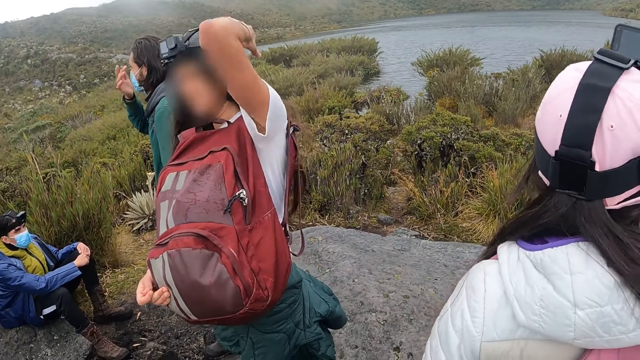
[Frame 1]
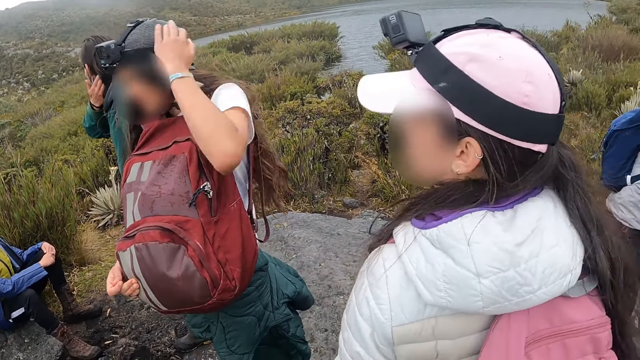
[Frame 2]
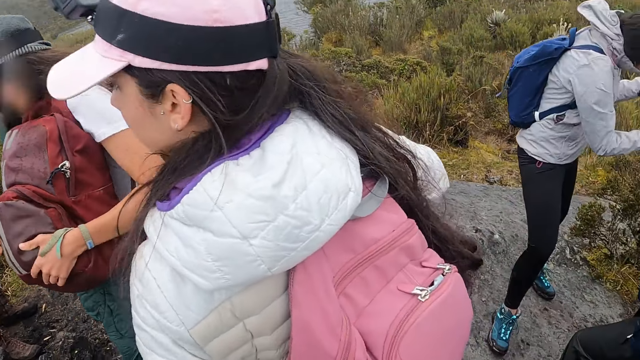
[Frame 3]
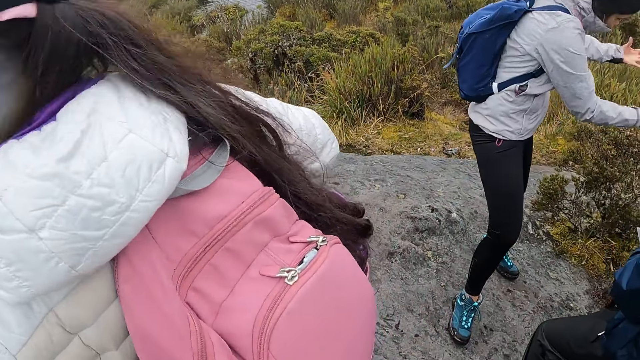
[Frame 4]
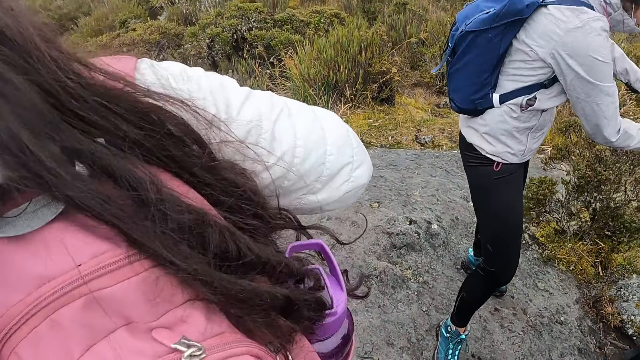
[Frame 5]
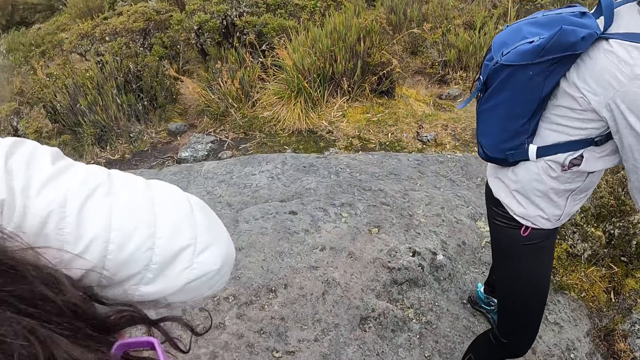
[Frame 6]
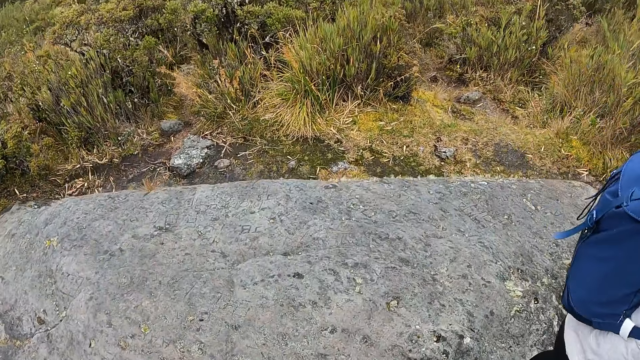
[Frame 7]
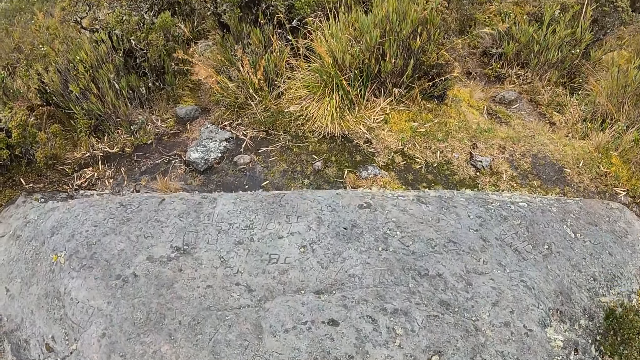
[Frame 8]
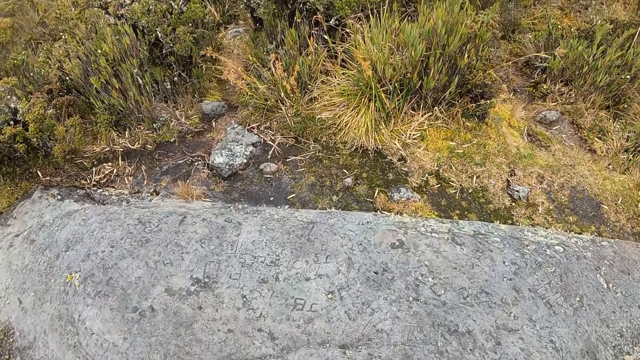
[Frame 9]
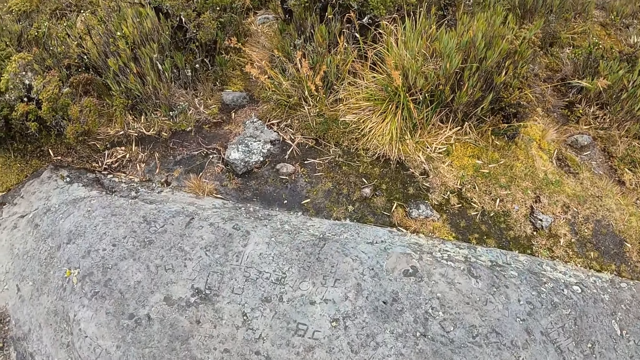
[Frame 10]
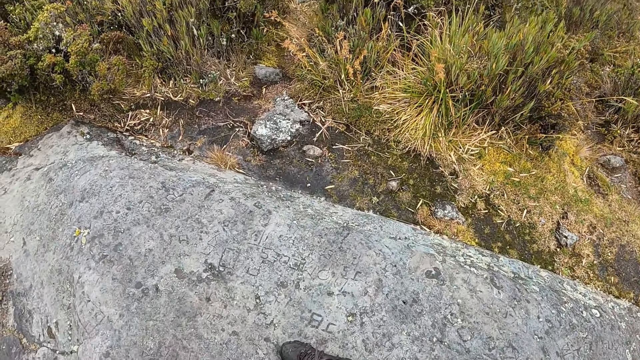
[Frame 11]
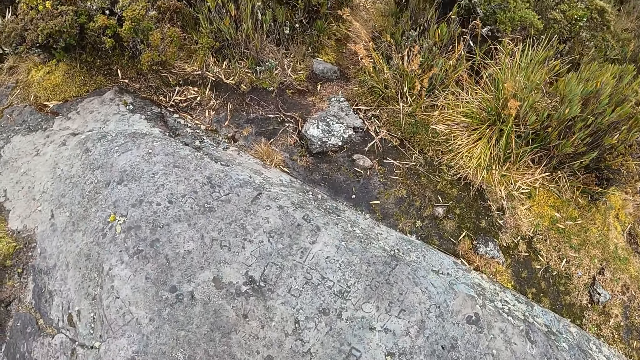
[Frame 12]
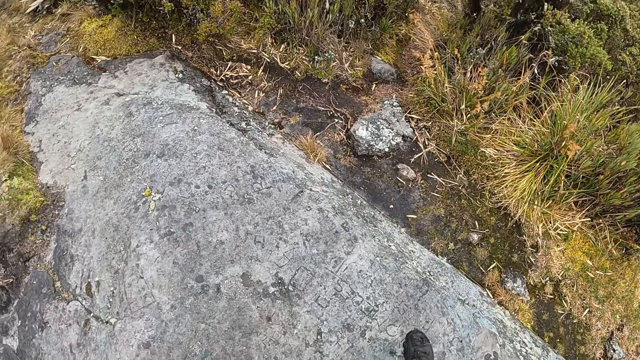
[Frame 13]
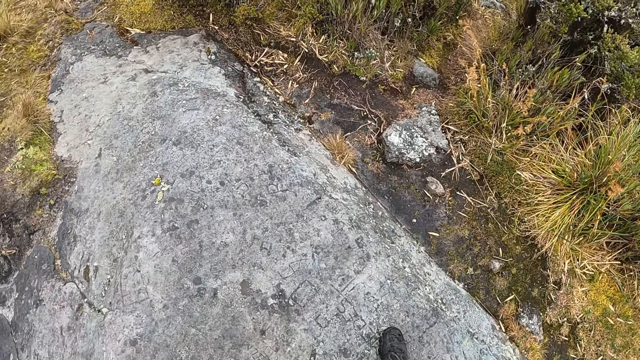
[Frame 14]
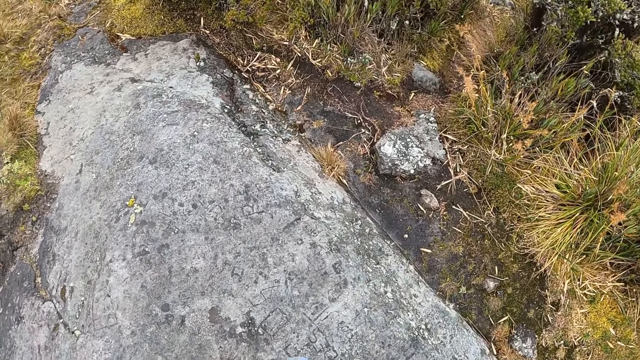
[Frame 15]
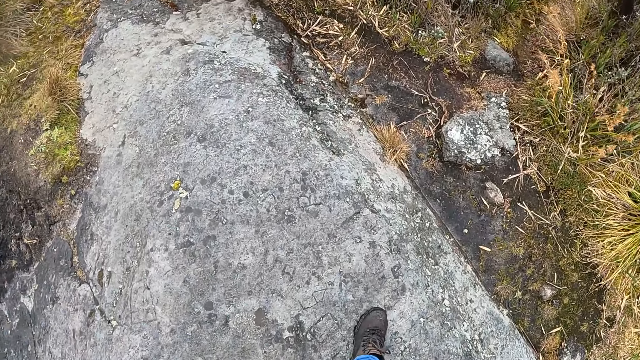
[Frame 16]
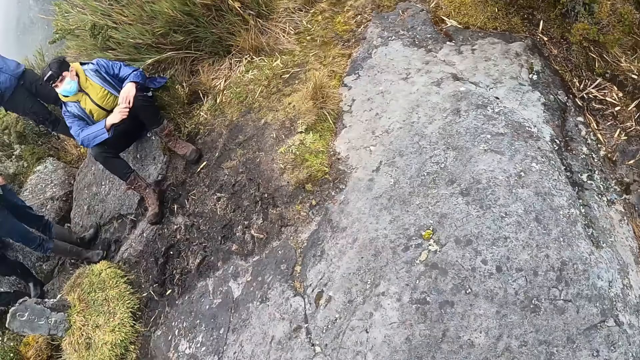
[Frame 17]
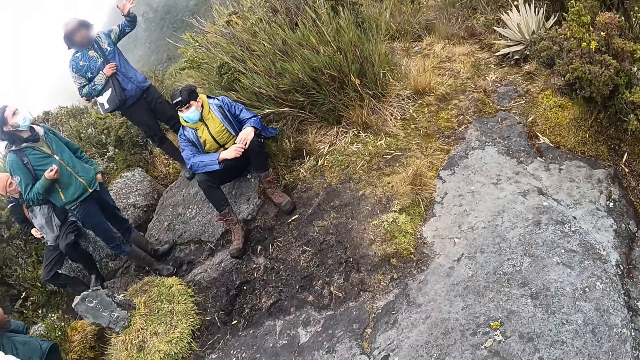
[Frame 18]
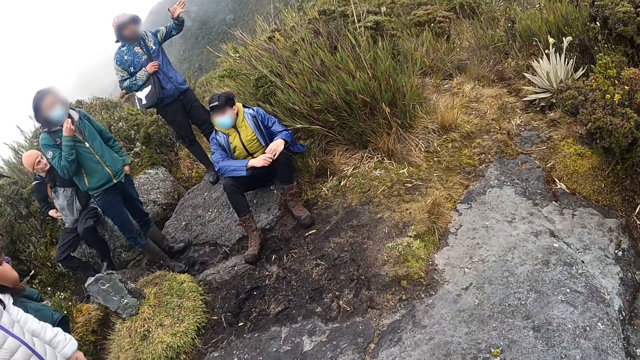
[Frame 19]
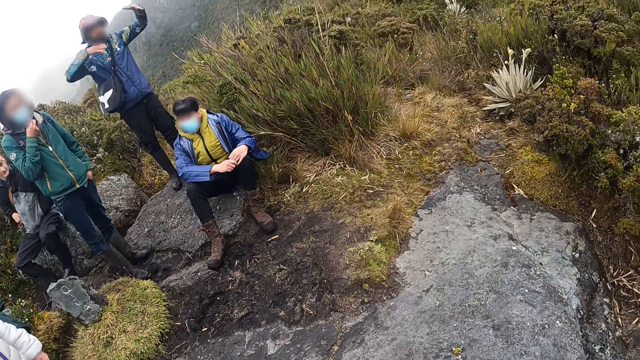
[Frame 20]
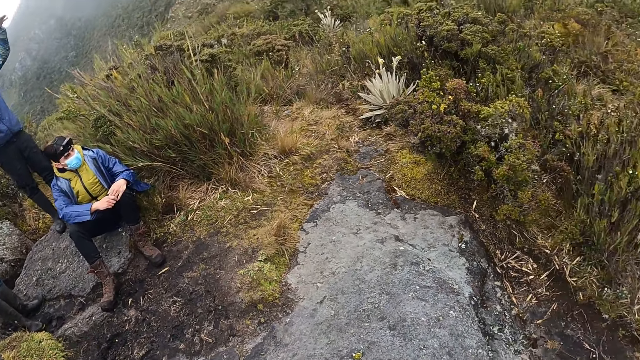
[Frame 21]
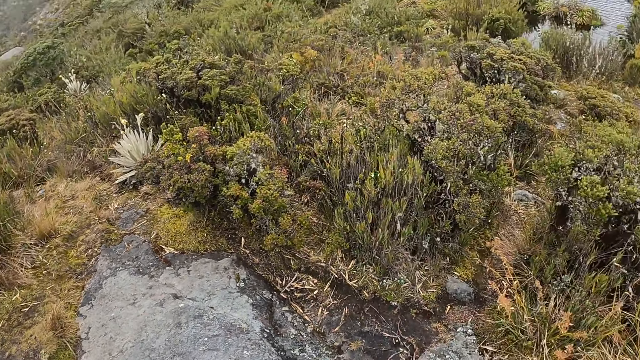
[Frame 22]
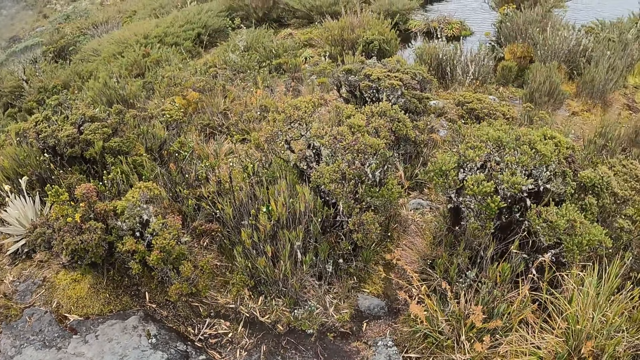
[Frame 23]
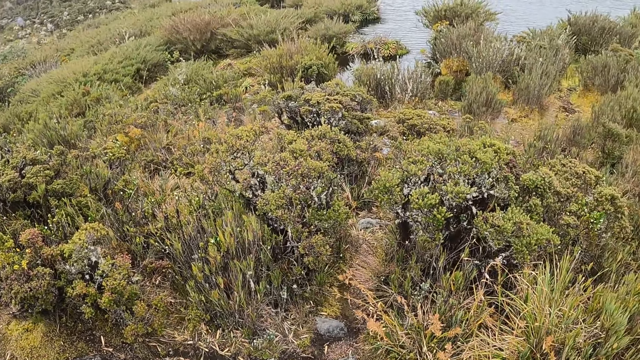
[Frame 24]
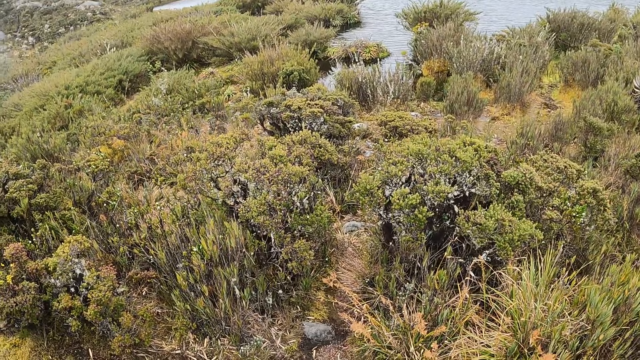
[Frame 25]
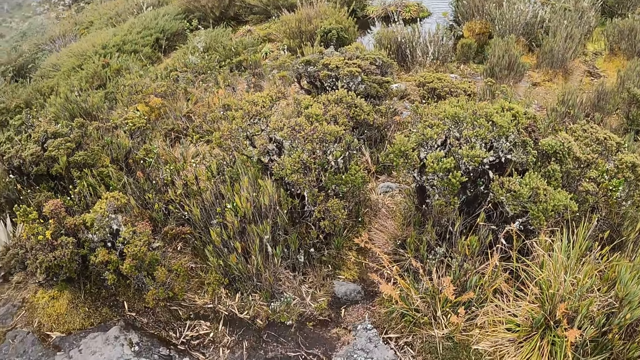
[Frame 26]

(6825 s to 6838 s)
The camera wearer walks around. They look around.

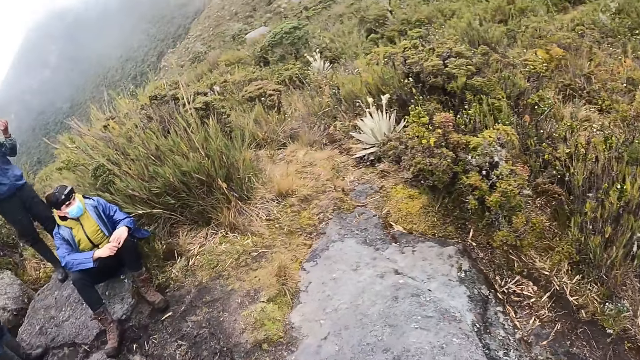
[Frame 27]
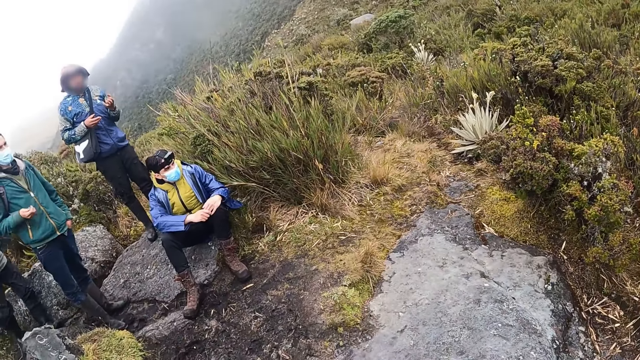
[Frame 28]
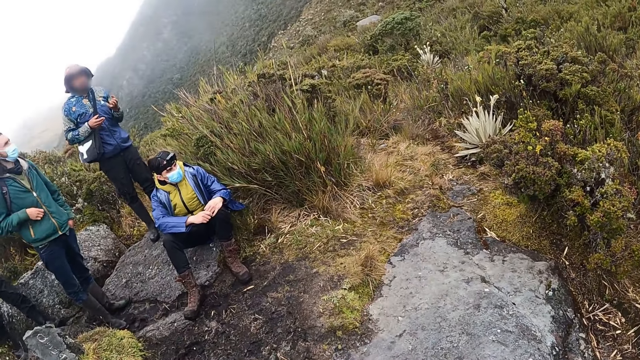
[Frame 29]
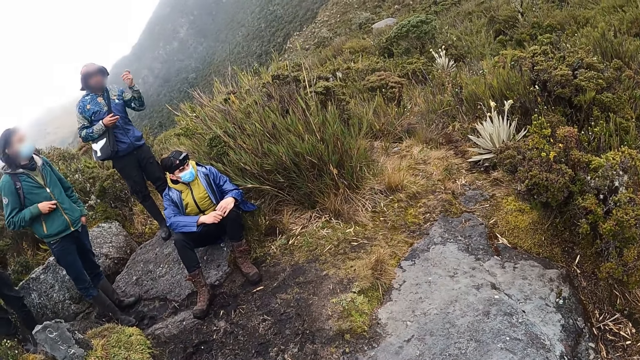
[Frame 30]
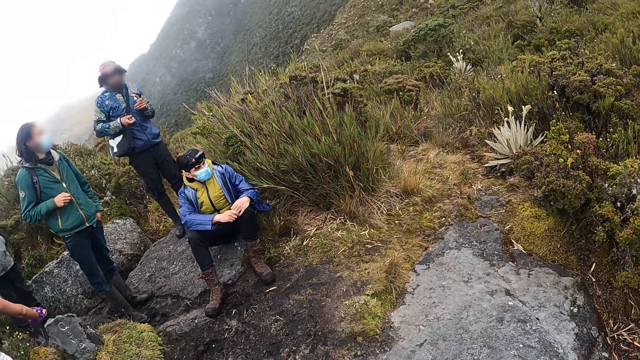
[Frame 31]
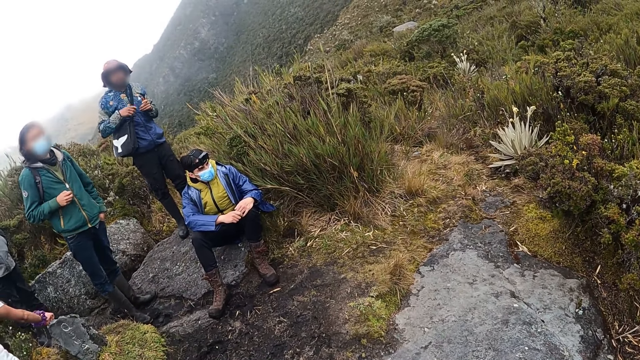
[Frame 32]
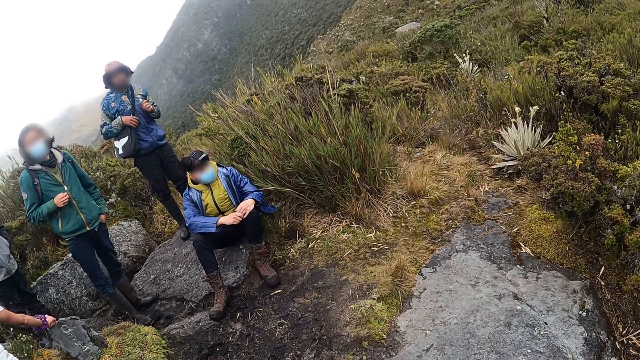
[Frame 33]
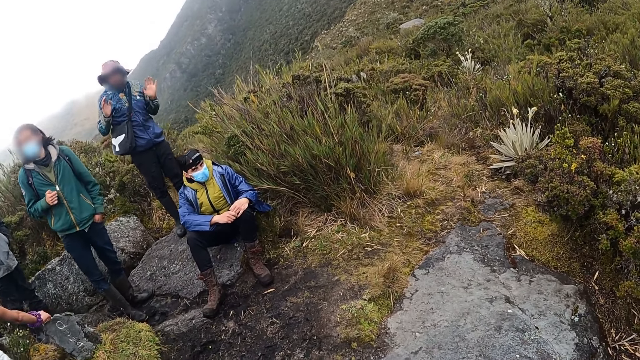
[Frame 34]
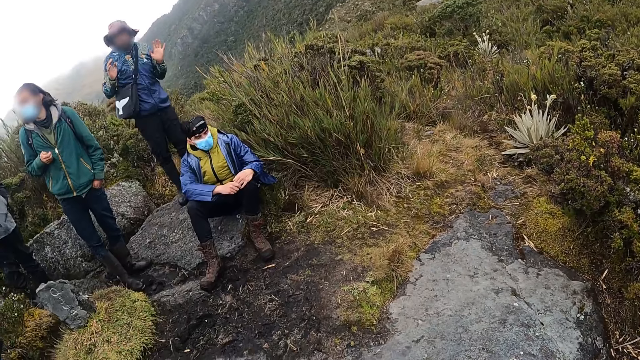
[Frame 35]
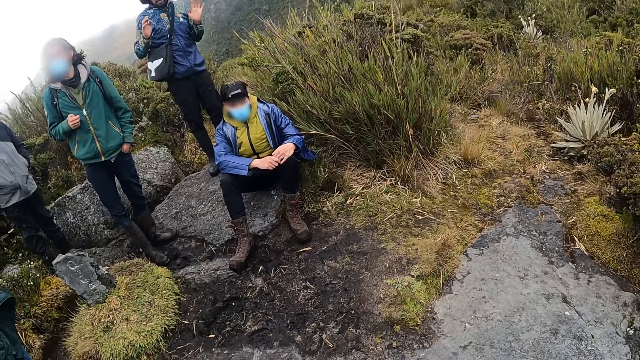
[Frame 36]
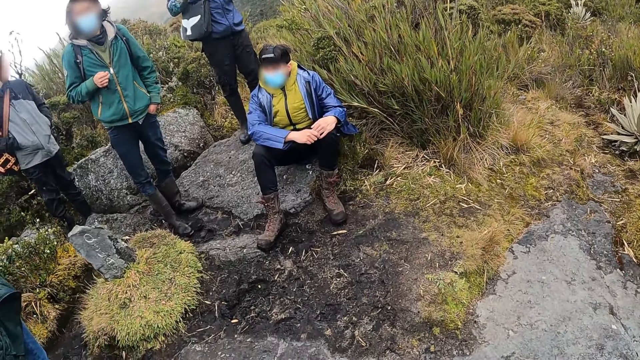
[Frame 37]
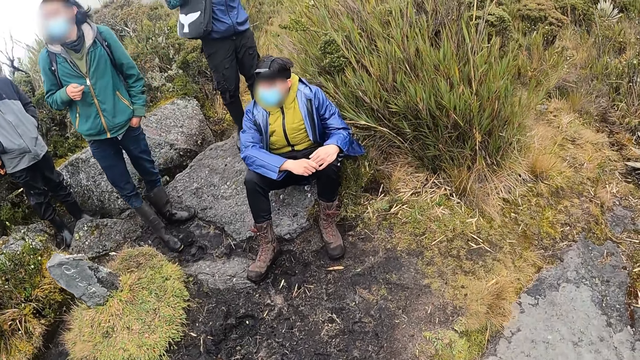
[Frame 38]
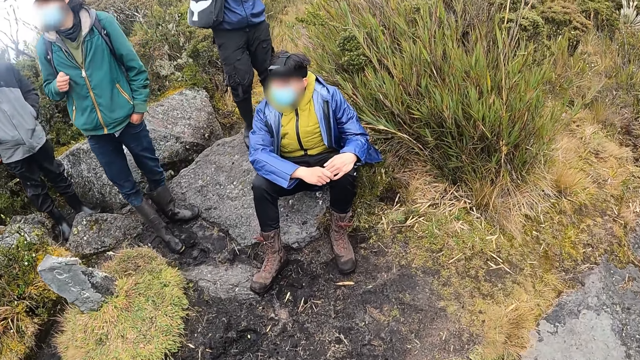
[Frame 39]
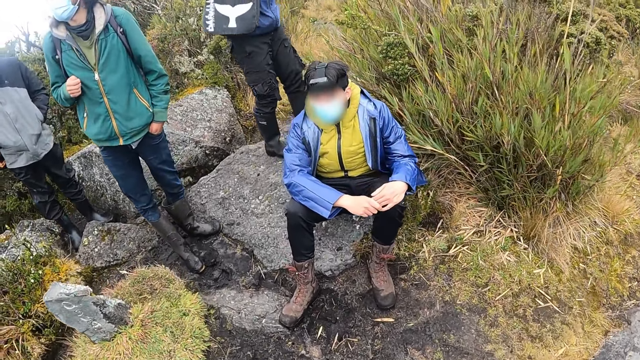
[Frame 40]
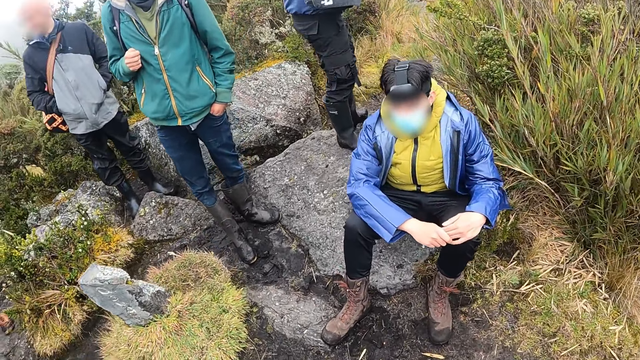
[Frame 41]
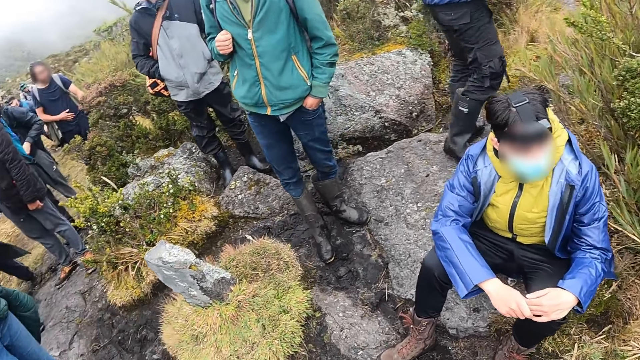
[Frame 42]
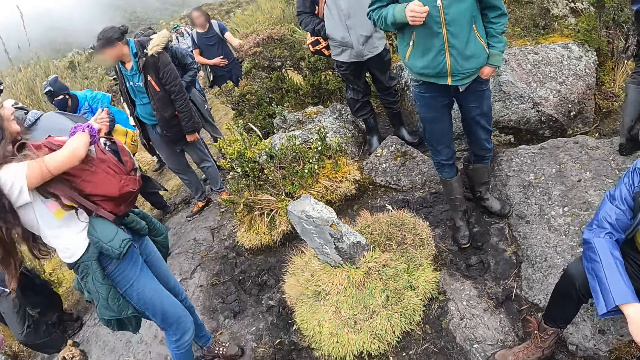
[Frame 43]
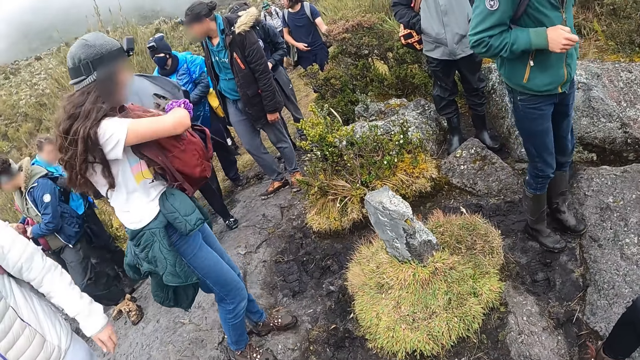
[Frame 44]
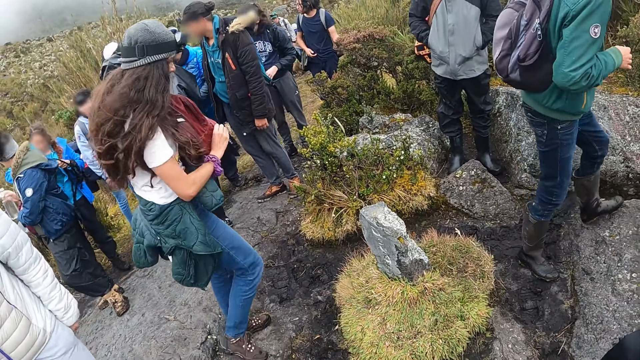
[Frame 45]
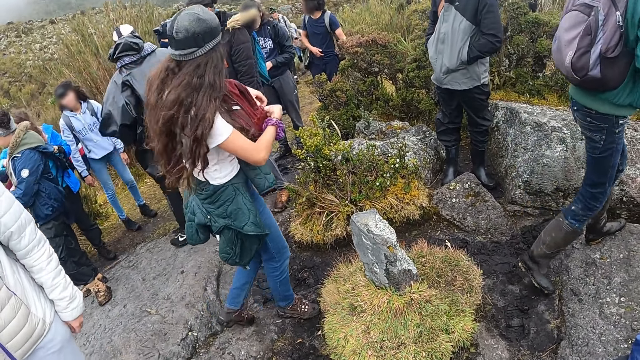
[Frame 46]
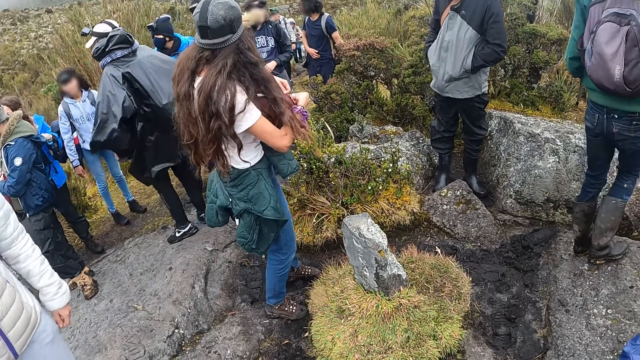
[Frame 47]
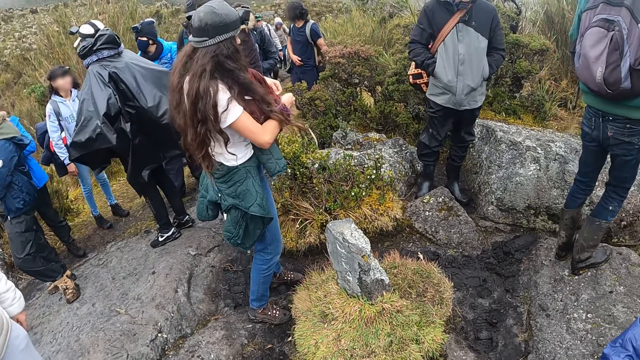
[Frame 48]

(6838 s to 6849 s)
A woman closes a bag with both hands.
